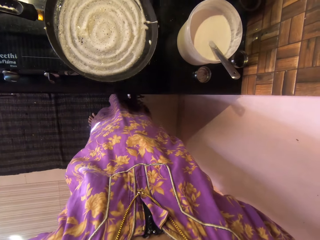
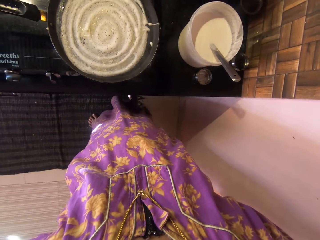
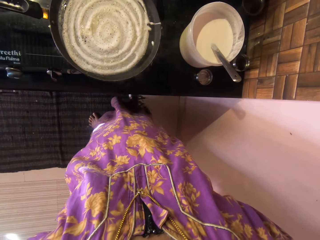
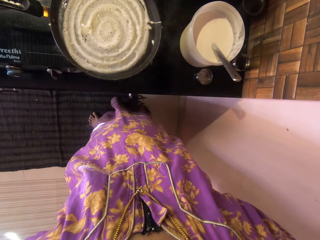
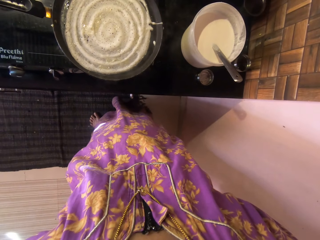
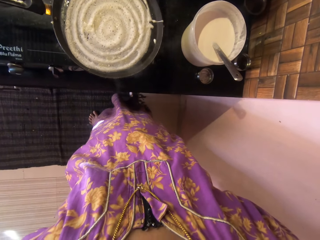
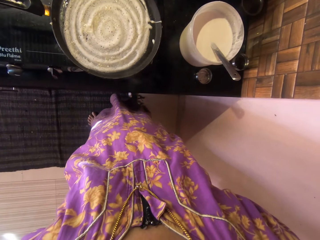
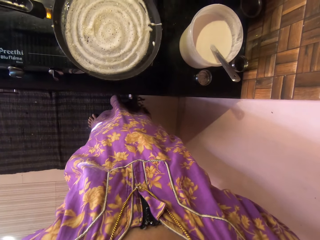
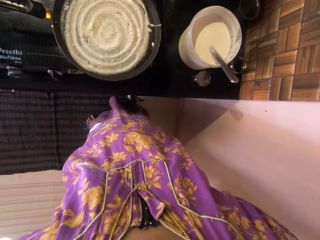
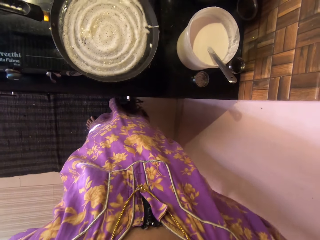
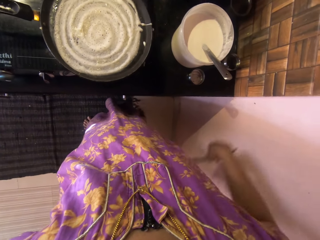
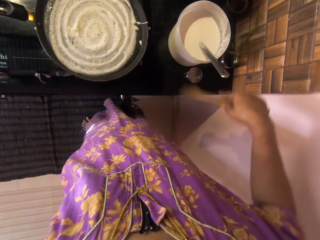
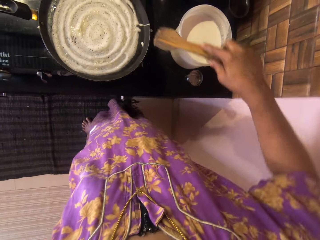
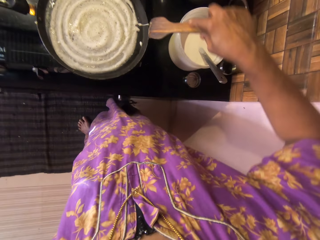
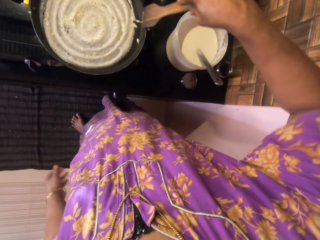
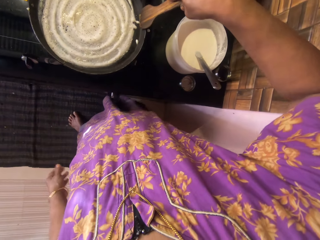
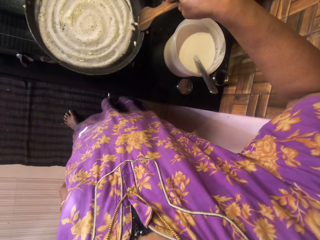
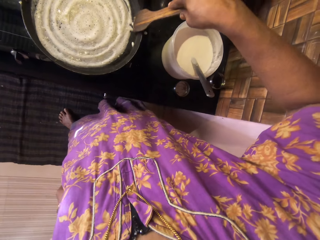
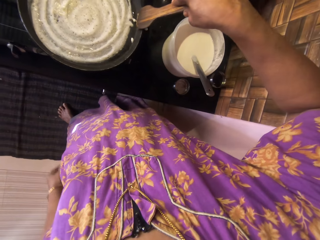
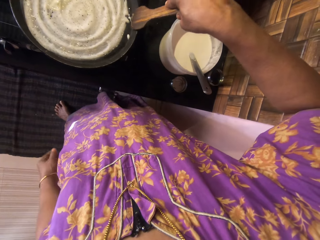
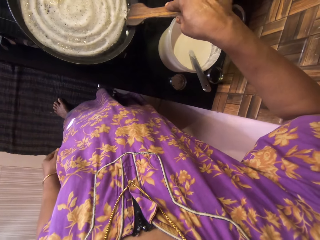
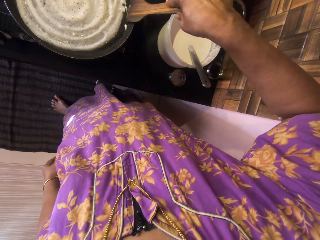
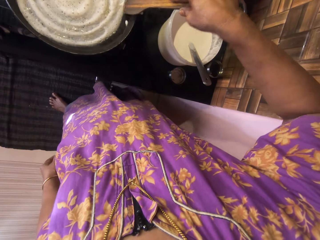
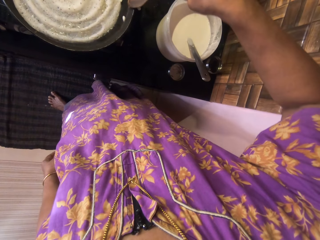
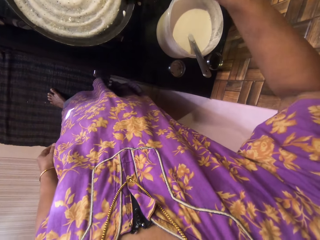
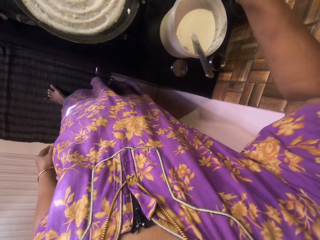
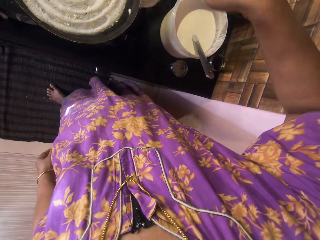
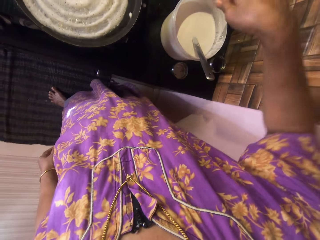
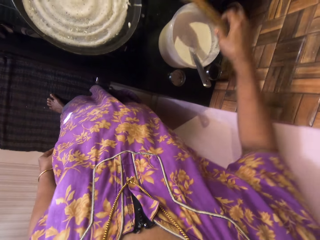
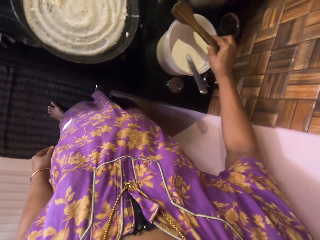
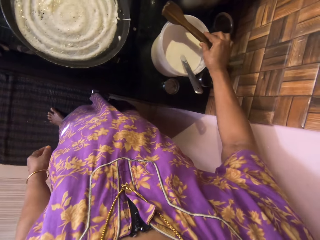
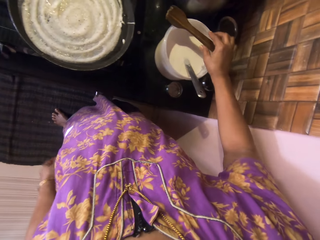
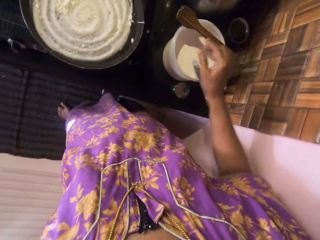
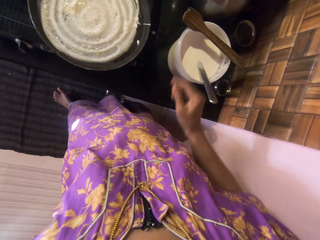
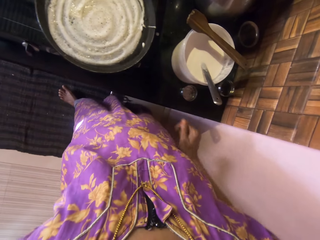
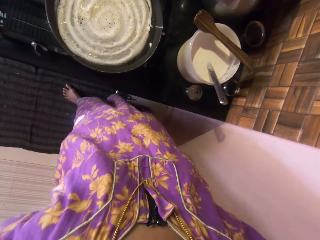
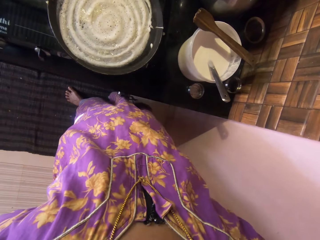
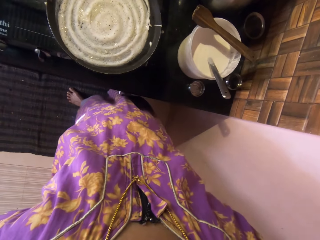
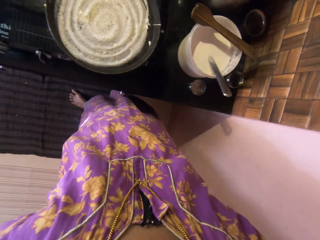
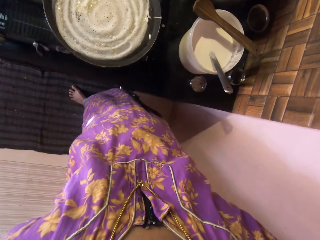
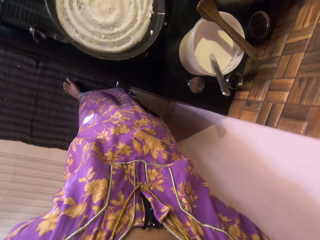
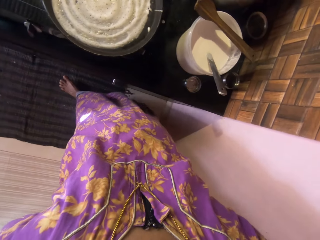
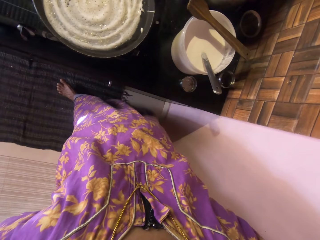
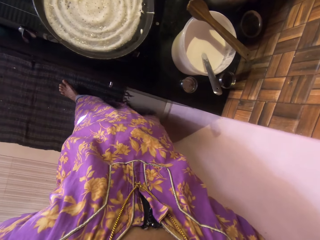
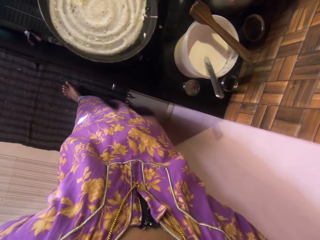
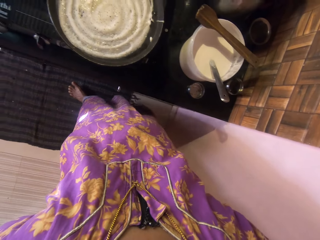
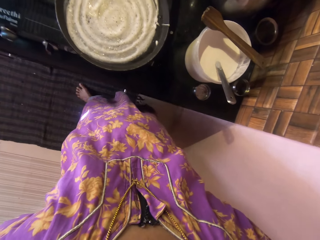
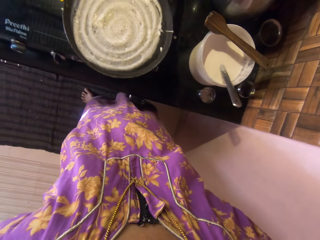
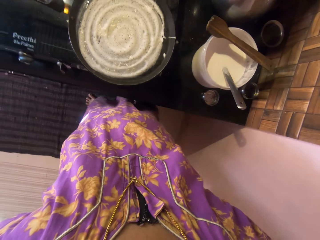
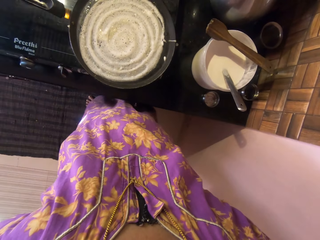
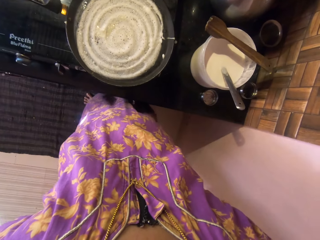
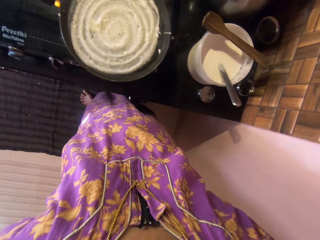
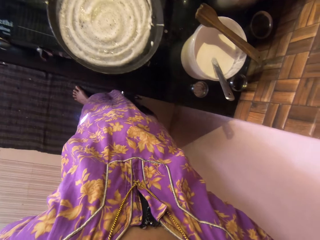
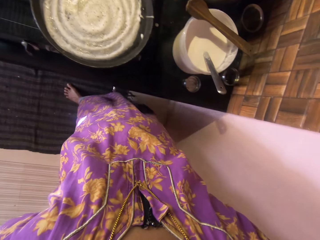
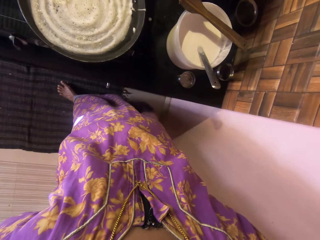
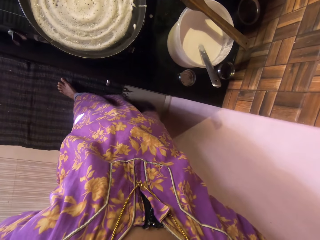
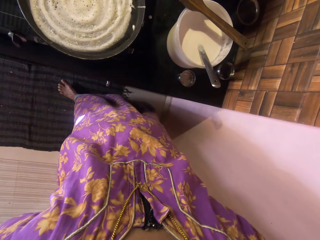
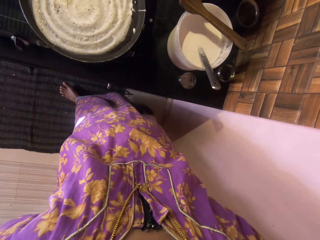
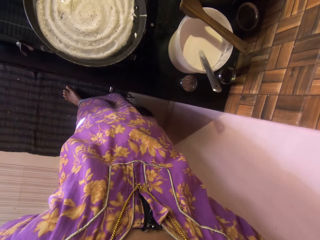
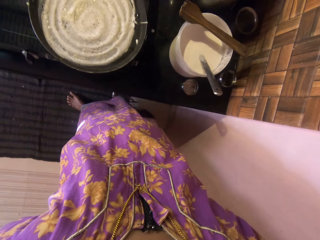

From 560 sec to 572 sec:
The camera wearer touches a pan on top of the gas cooker with the wooden spatula or stick in her right hand. She tries to turn the pancake. She places the wooden spatula on top of a plate of pancake batter or a jug atop a kitchen platform with her right hand. She moves back and forth.

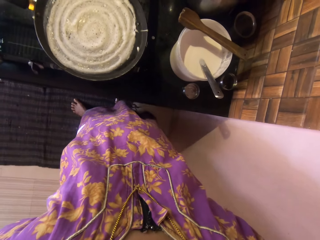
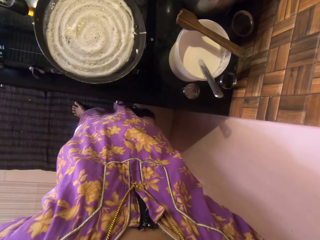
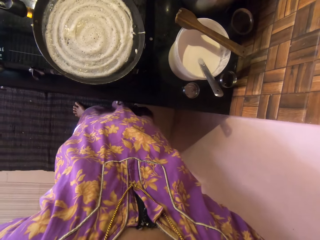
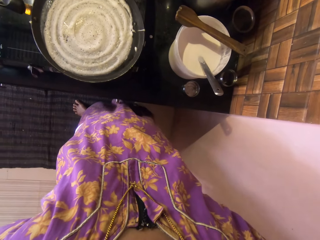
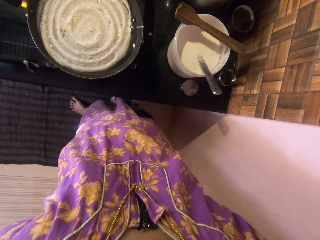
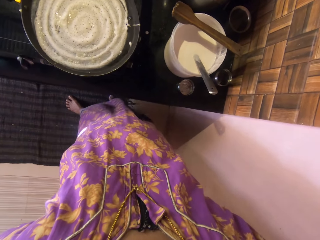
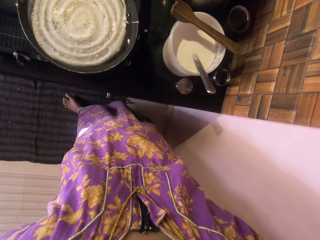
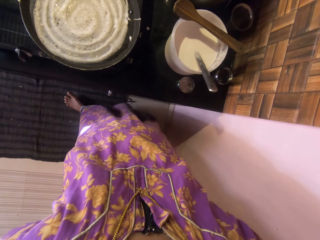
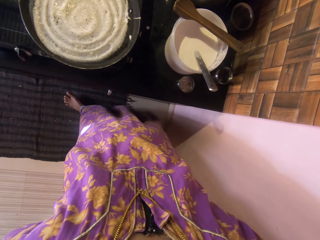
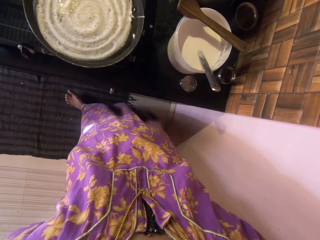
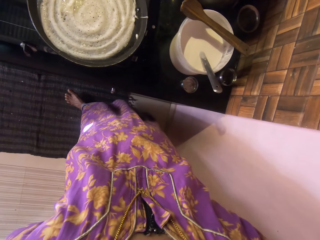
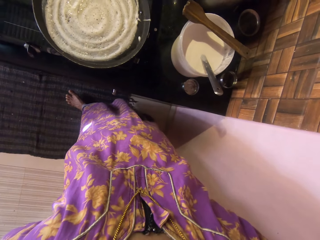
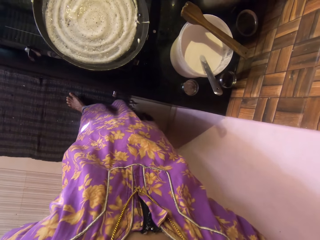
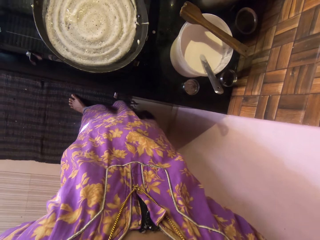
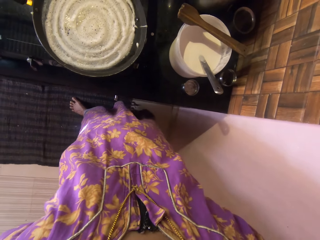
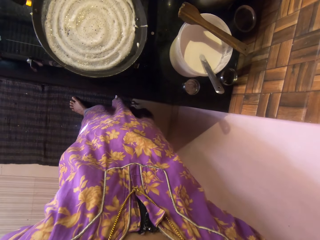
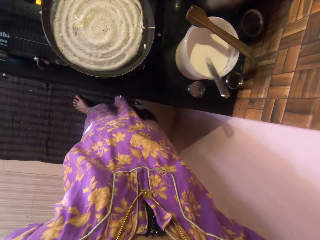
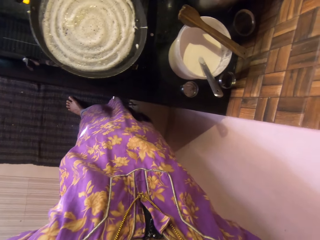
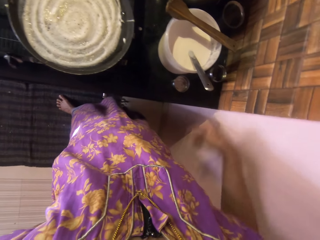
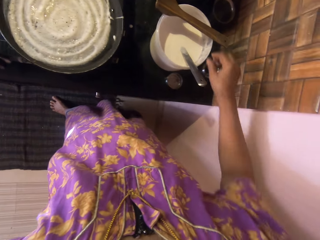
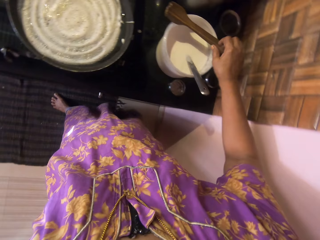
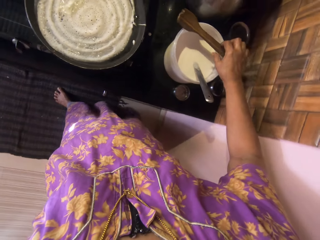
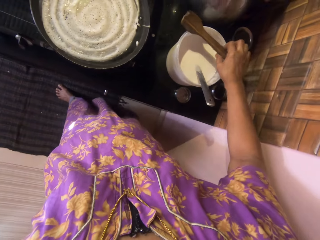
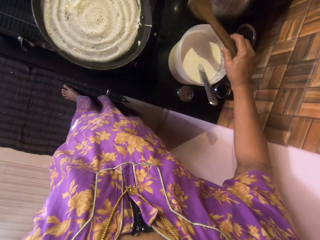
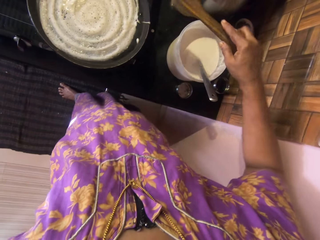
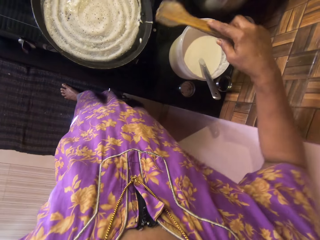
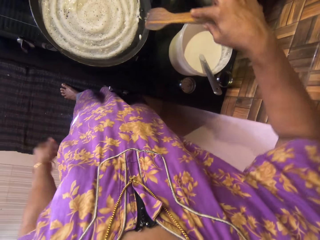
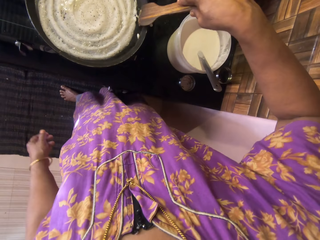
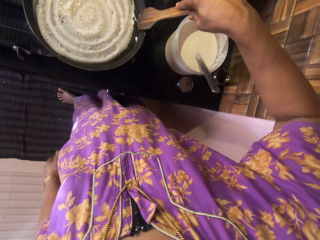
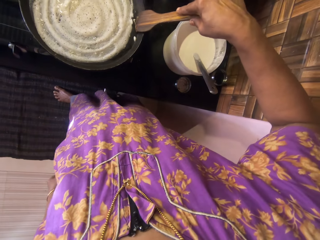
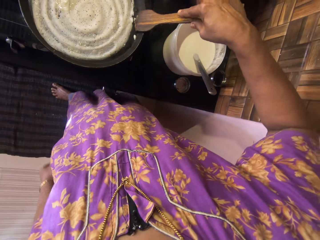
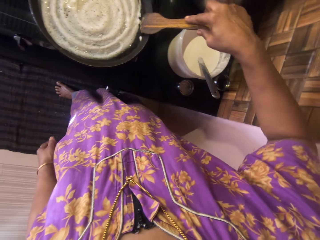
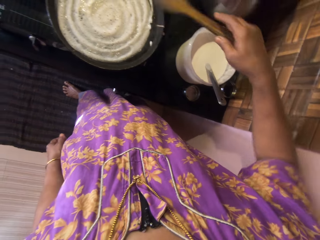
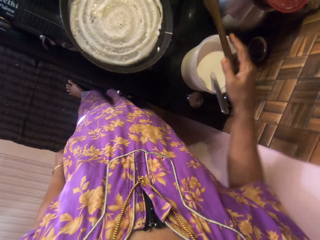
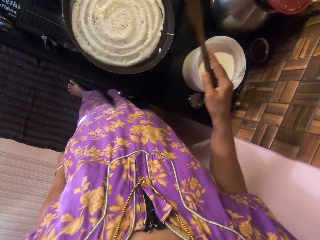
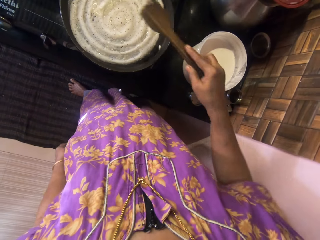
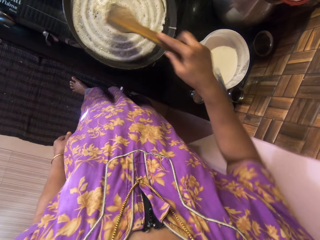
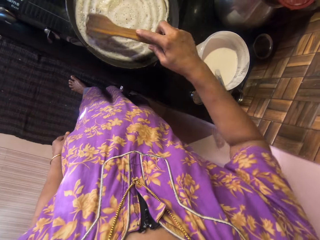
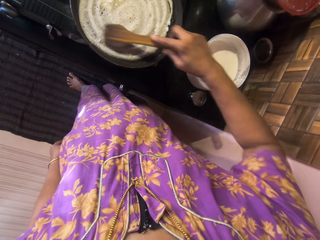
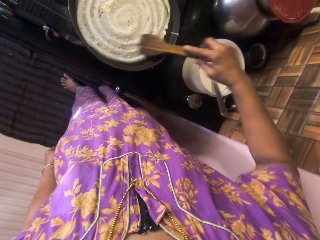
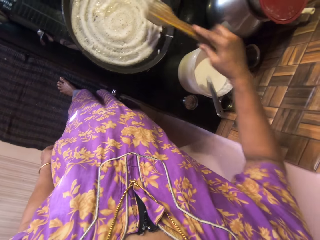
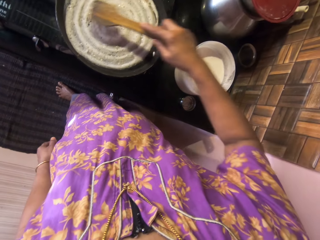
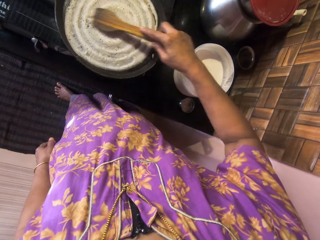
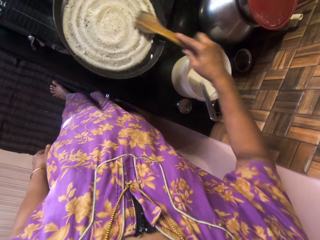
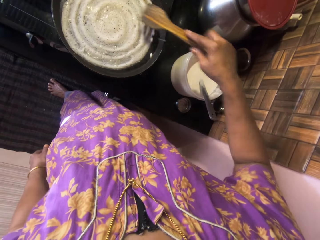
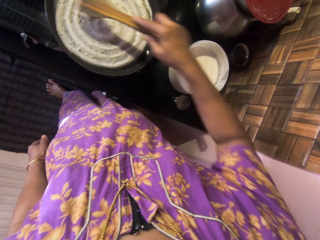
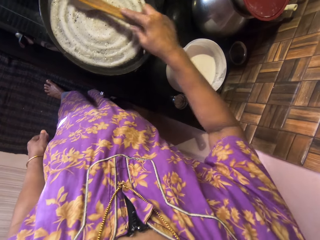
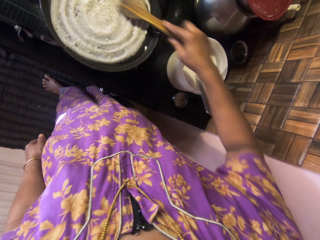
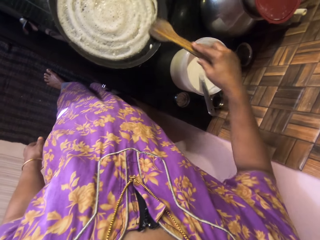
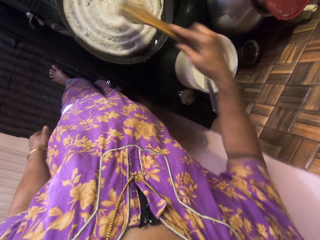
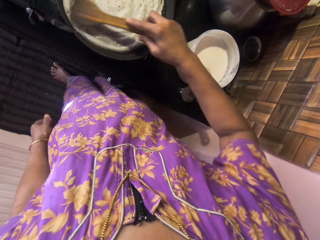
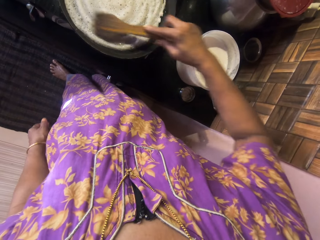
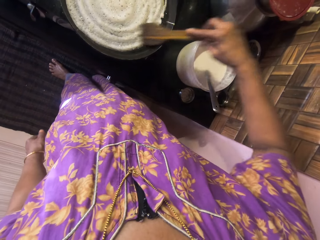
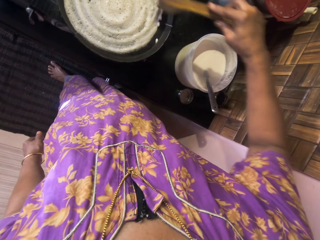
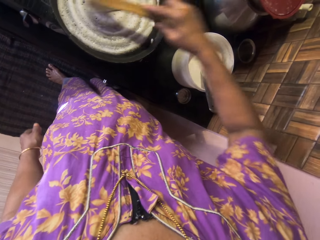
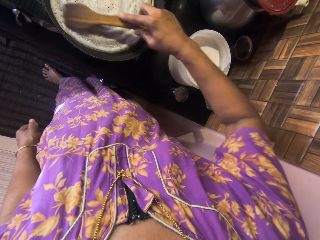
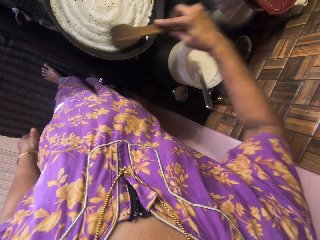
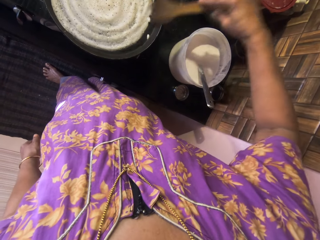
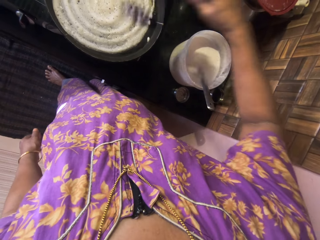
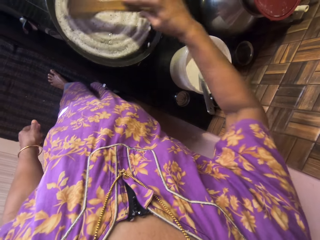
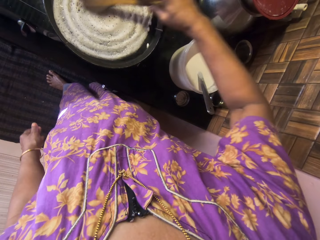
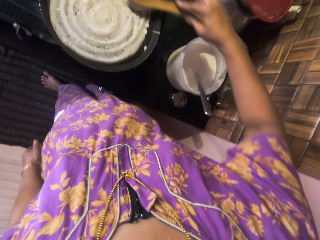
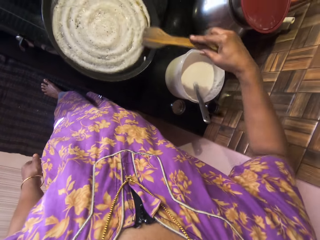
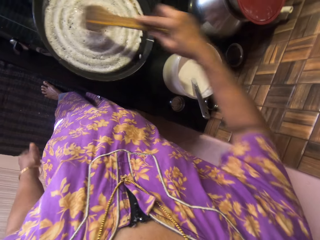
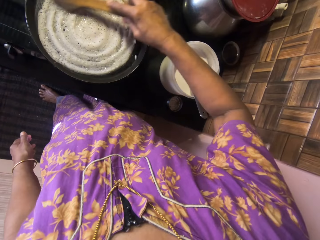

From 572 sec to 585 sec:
The camera wearer picks up the wooden spatula from the top of the plate of pancake batter with her right hand. She smoothens the pancake in the pan with the wooden spatula. She stirs the pancake.
